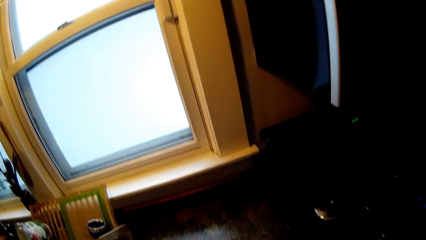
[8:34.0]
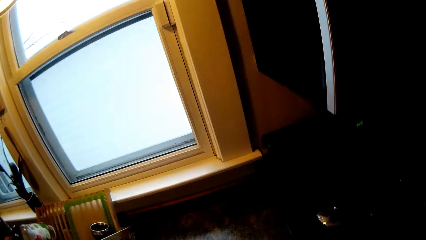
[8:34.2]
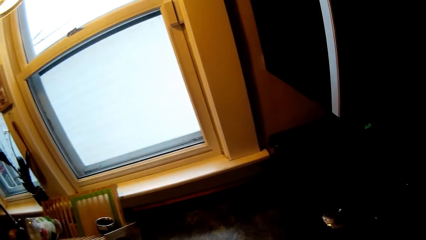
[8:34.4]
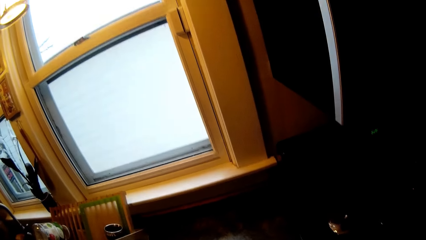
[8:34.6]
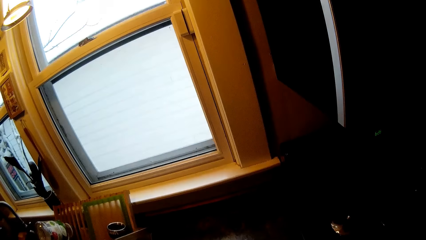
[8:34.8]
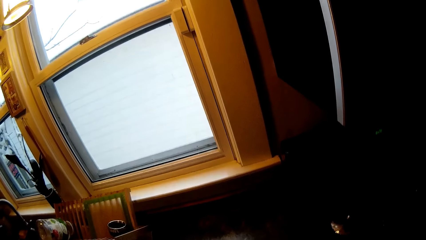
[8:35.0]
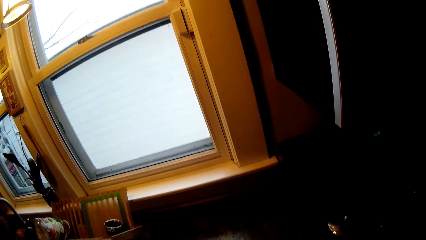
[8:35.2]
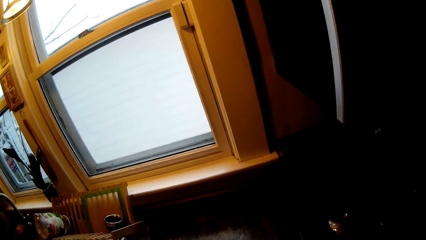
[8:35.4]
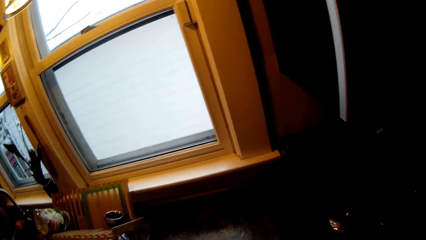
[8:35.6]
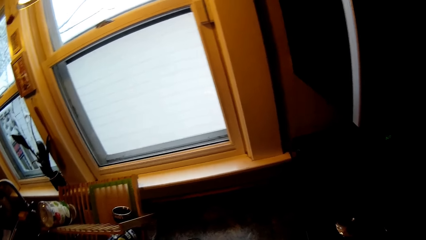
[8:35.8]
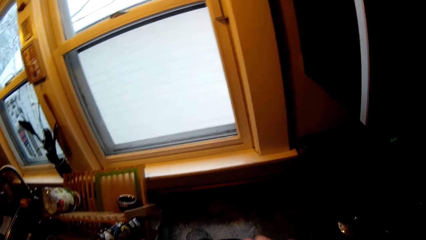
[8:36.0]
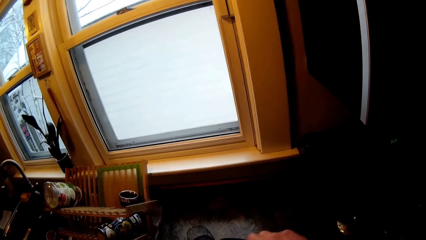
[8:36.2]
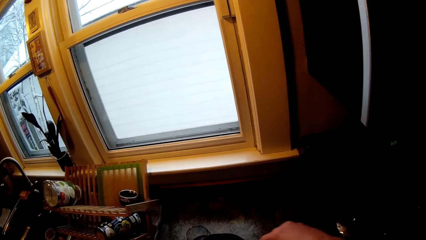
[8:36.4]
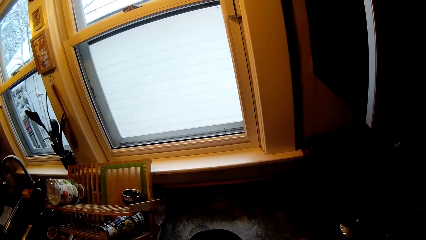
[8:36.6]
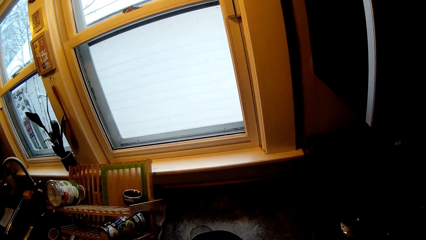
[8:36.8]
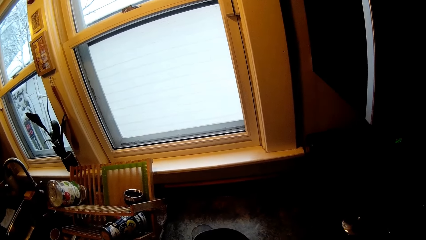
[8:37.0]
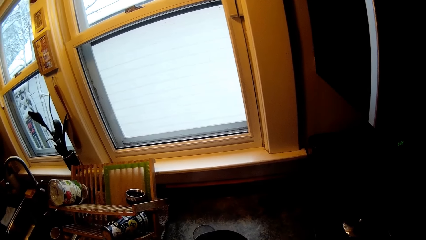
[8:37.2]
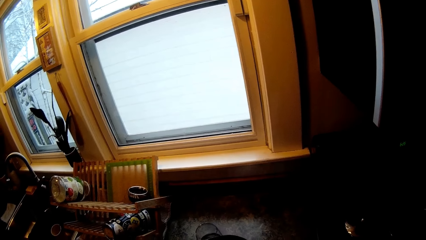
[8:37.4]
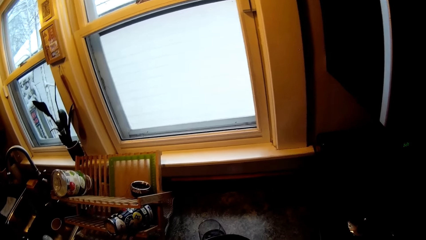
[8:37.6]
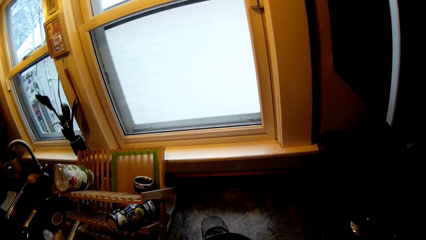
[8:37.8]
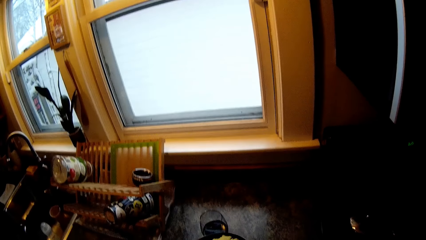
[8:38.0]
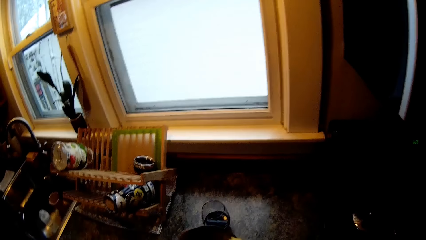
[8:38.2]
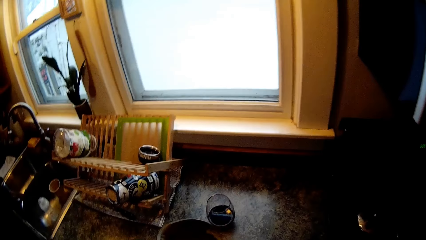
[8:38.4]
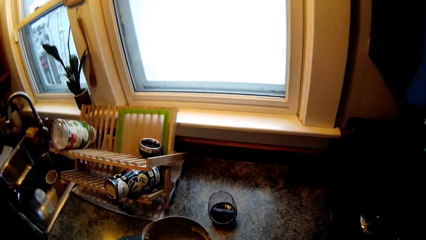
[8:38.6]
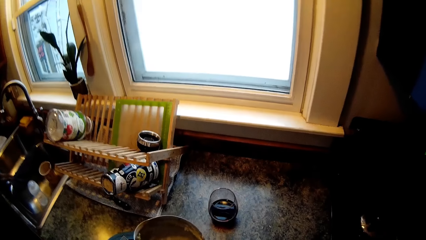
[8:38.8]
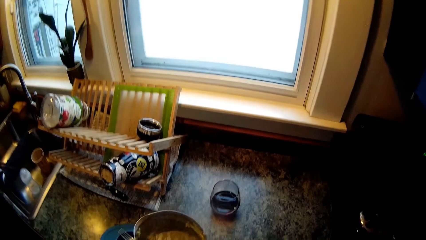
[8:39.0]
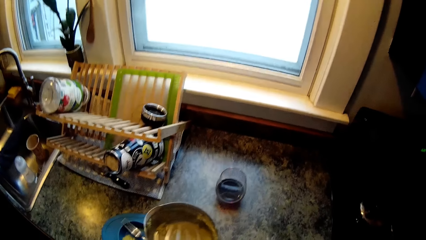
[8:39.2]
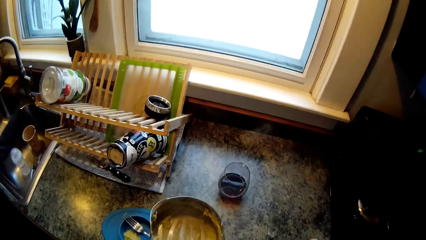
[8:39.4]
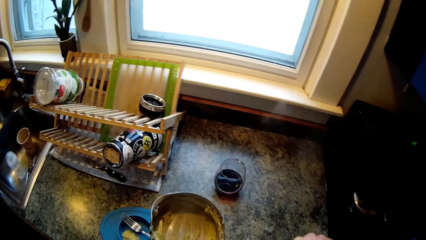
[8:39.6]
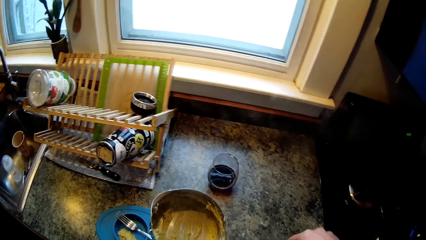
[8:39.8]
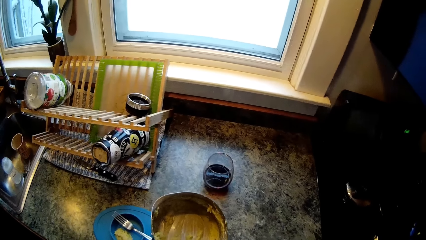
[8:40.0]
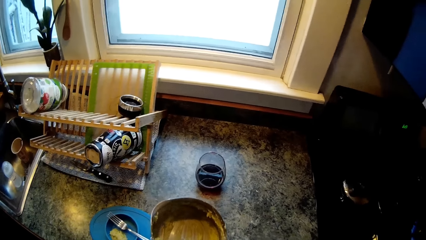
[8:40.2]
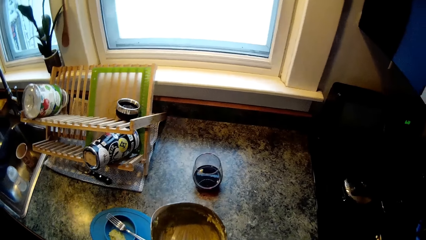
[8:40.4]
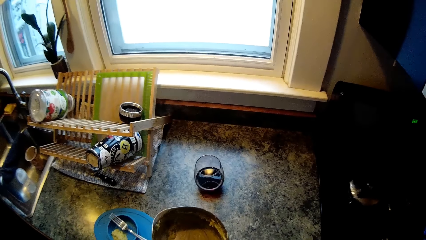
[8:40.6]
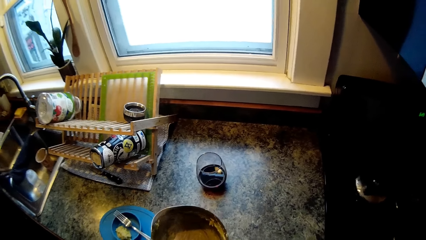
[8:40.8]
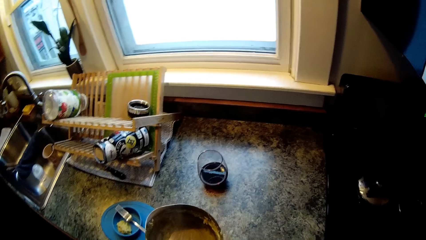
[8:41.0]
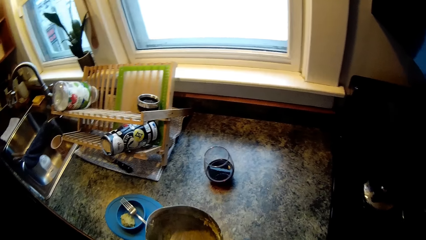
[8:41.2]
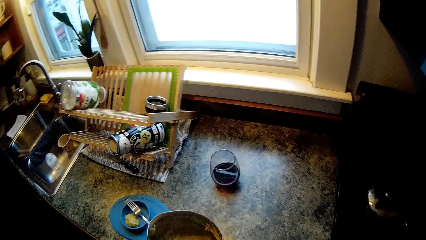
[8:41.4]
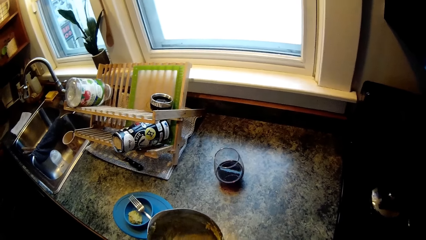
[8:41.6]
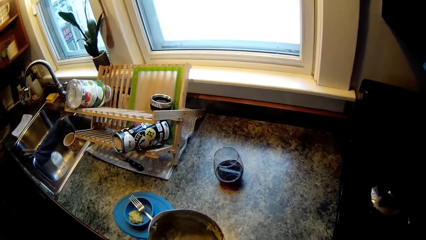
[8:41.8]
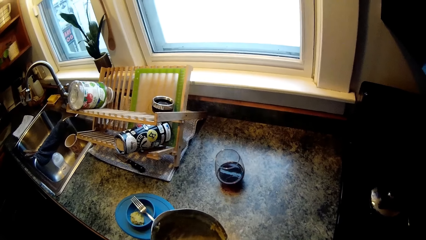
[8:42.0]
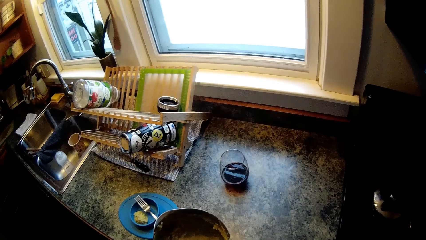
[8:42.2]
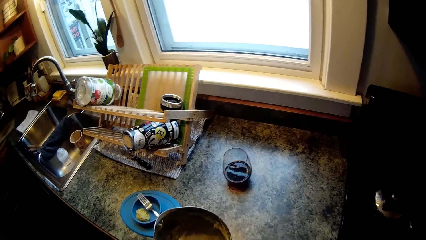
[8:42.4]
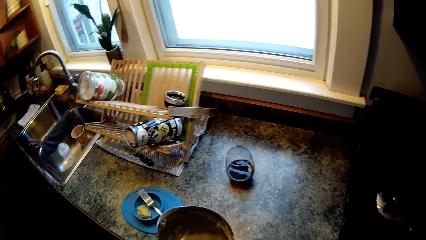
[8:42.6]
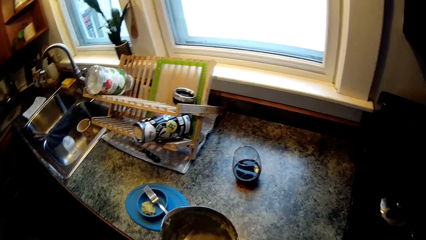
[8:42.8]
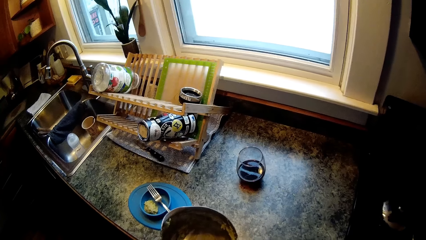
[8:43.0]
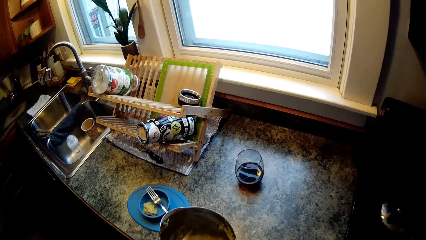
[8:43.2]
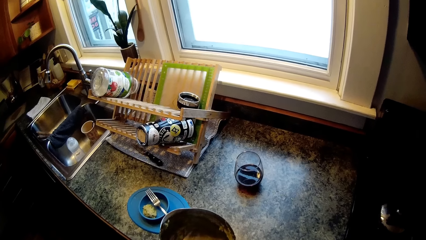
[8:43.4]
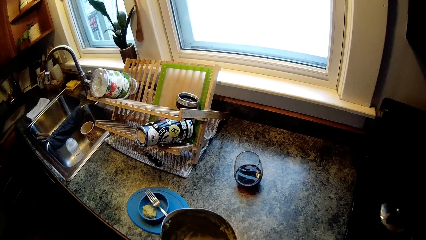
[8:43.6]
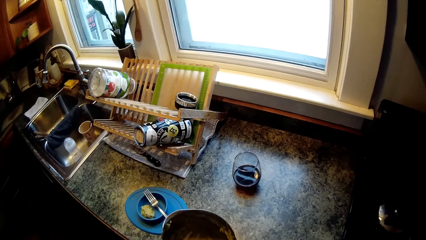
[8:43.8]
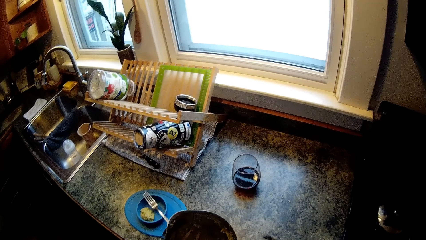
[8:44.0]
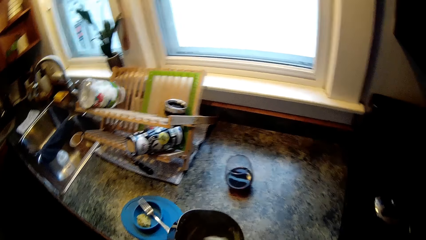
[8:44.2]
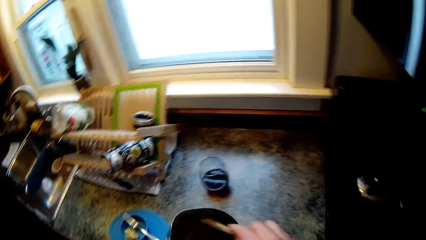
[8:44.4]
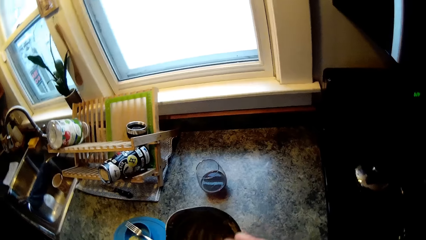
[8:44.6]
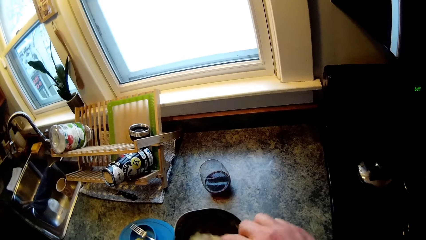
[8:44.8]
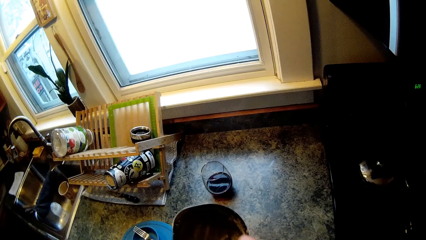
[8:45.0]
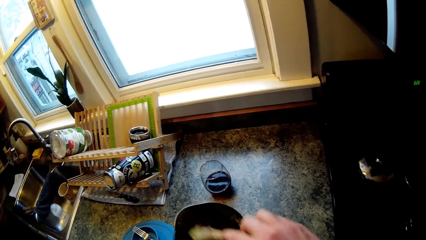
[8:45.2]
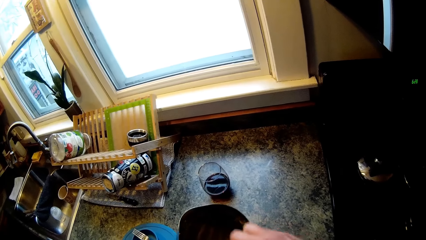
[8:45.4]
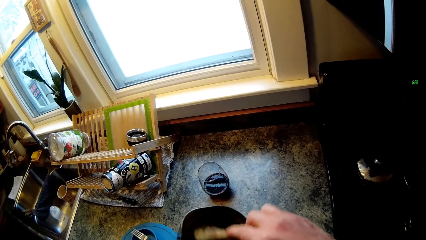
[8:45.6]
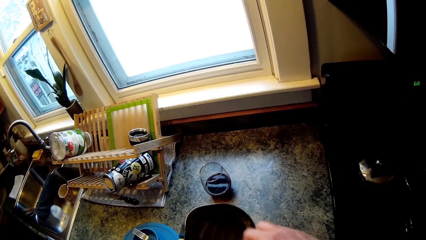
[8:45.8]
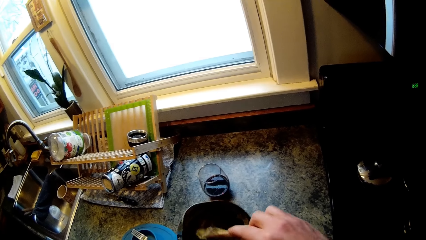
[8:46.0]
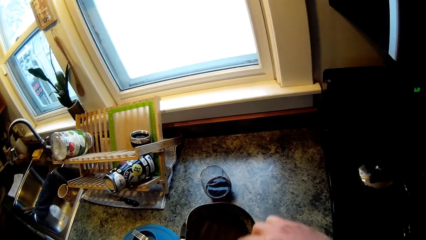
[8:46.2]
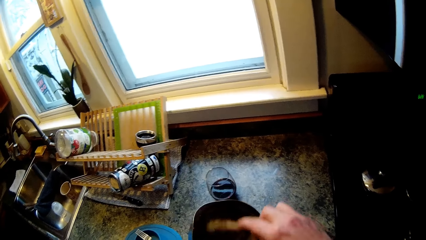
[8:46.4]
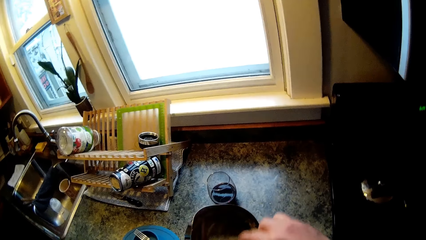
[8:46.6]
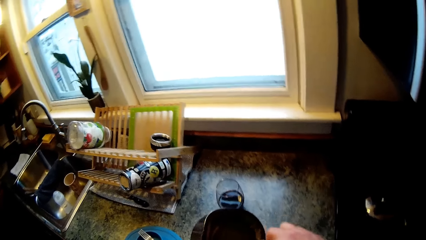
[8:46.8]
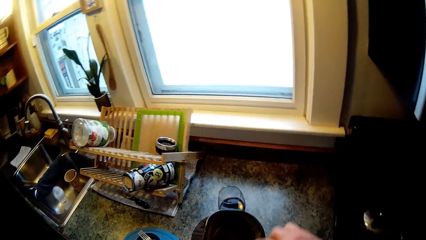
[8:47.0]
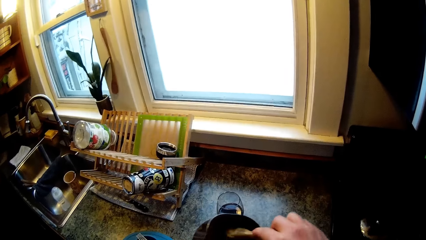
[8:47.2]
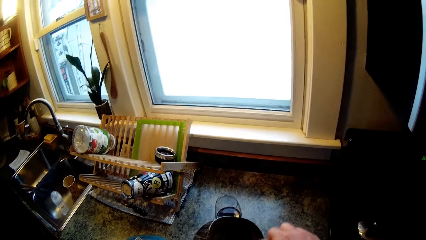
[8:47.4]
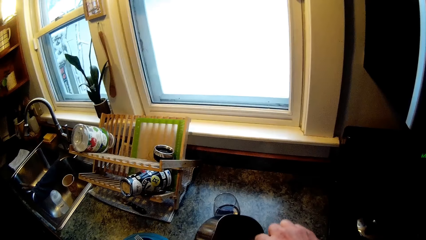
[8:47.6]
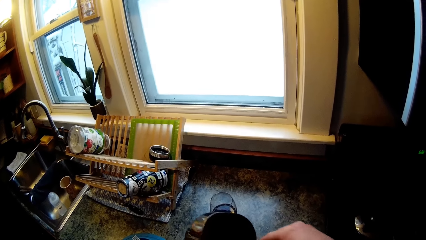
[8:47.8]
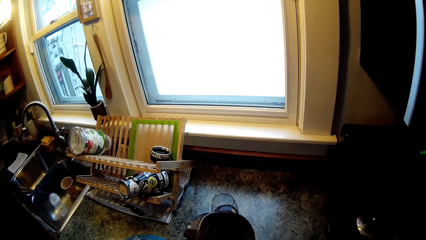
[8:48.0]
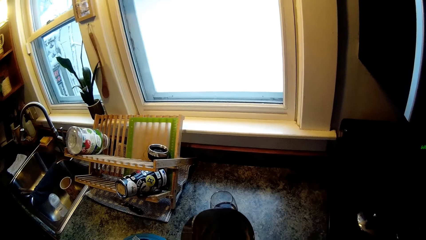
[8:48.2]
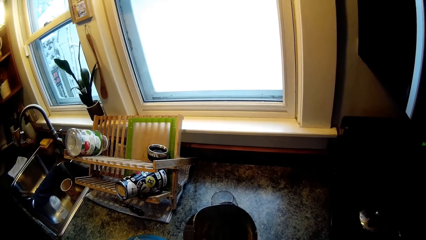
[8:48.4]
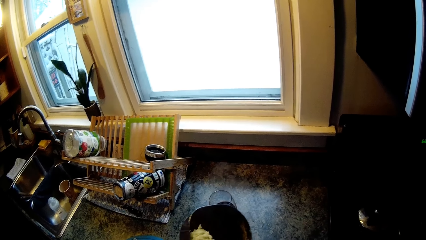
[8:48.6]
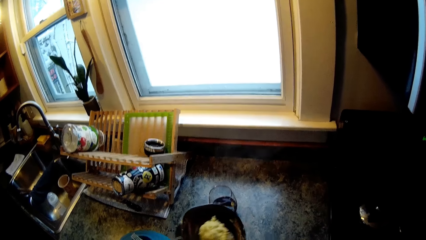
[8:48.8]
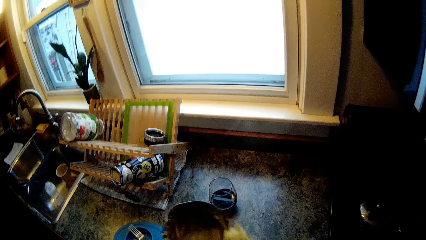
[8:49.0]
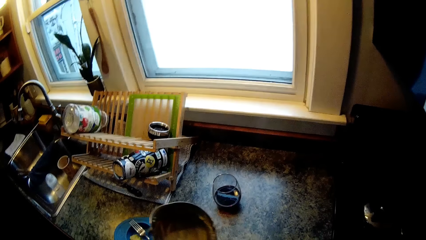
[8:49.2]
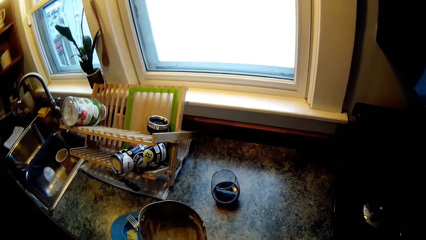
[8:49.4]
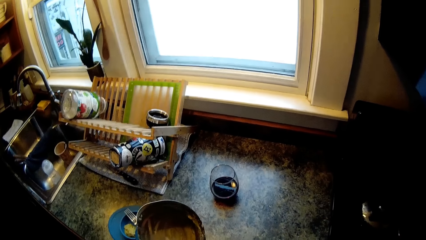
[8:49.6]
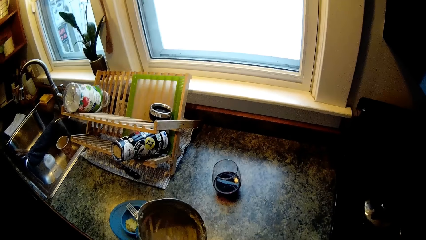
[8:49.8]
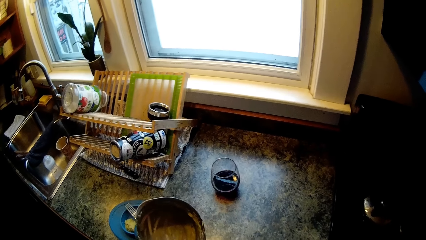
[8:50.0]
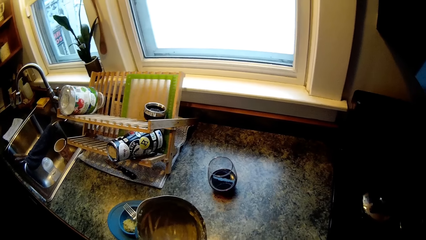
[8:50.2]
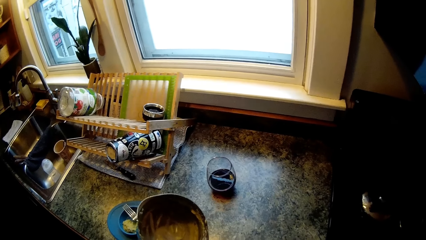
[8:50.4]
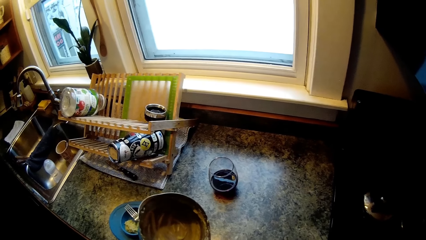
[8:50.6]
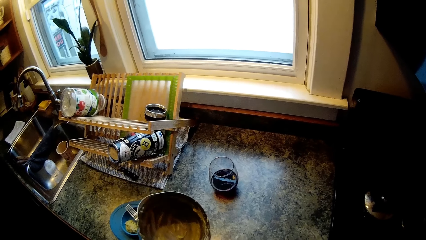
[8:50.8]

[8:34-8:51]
The camera wearer scoops the buttered carrot from the pot in his left hand with a spoon in his right hand. He holds the cooking pot. He scrapes the buttered carrot in the pot with the spoon in his right hand. He stirs something with the spoon. He scoops the buttered carrot from the pot in his left hand with the spoon in his right hand.
